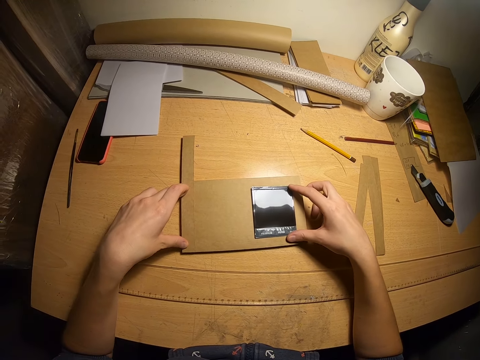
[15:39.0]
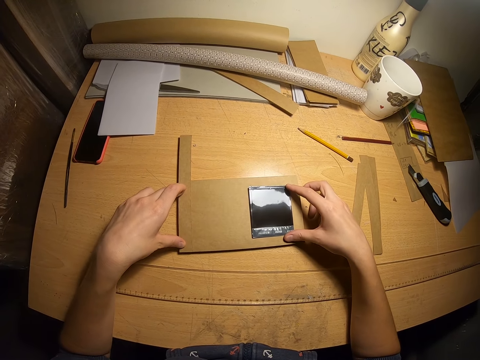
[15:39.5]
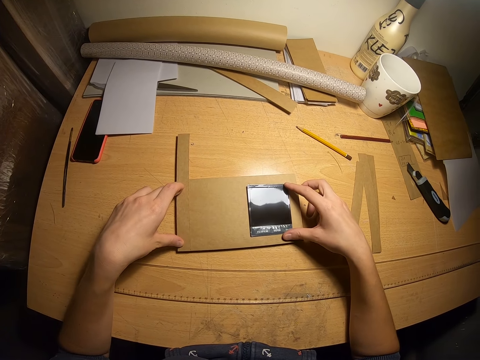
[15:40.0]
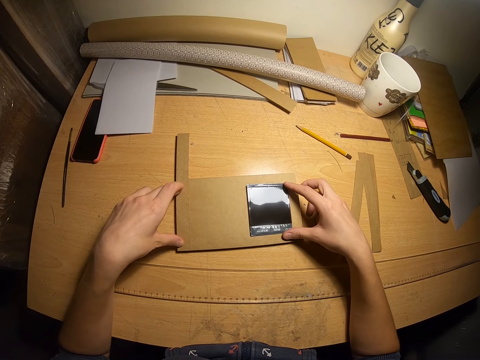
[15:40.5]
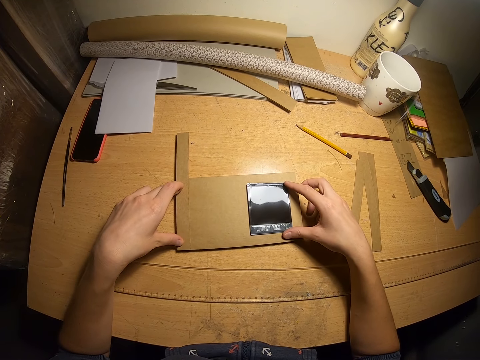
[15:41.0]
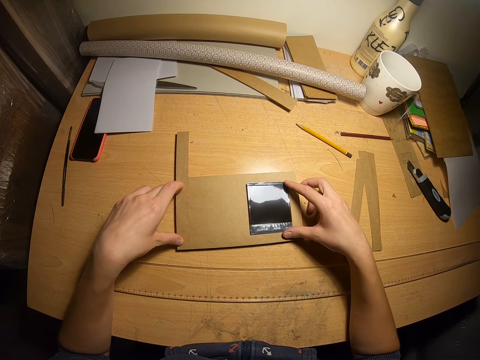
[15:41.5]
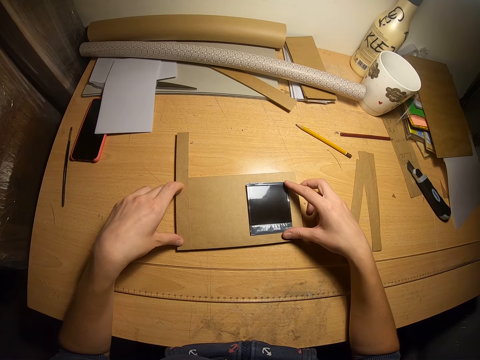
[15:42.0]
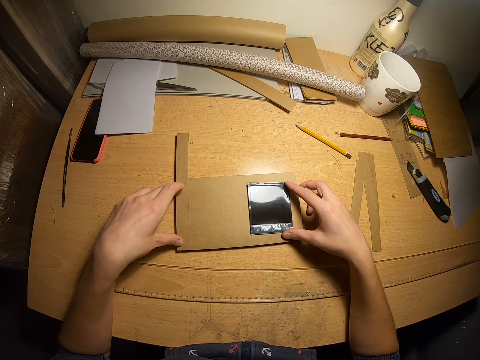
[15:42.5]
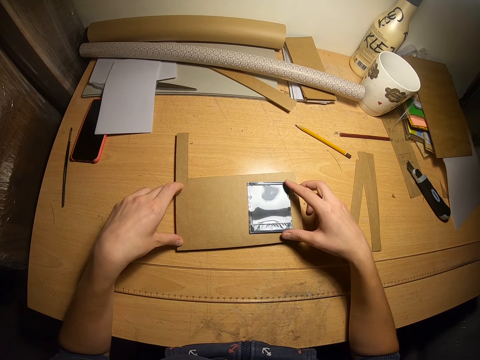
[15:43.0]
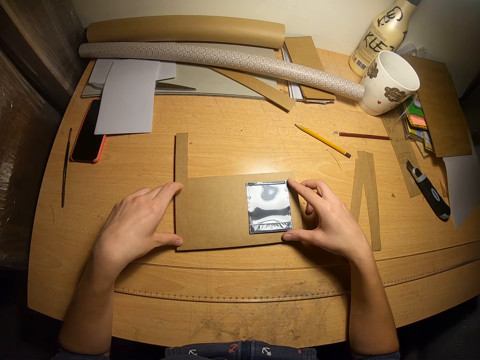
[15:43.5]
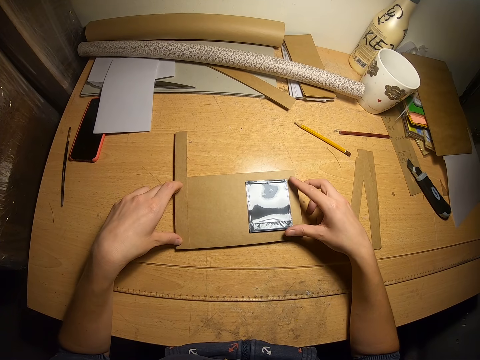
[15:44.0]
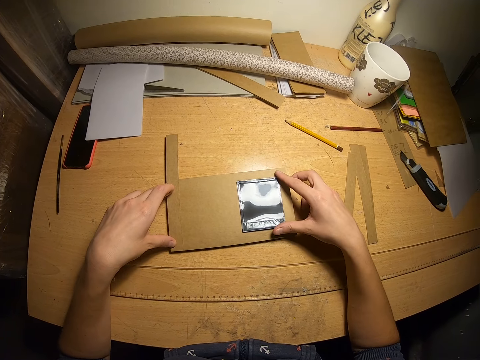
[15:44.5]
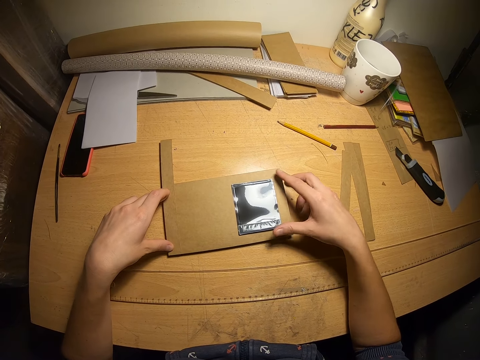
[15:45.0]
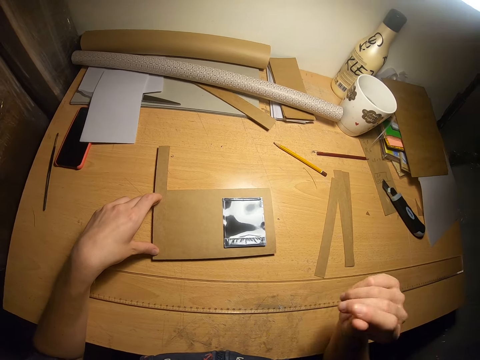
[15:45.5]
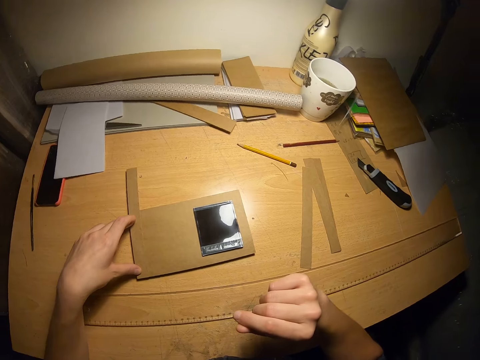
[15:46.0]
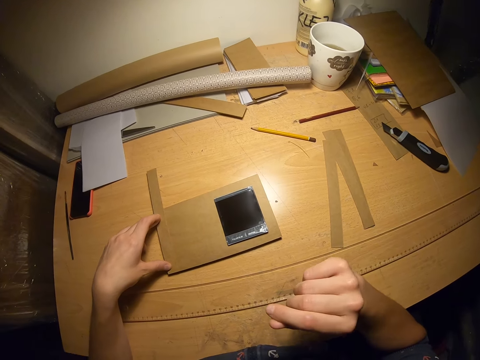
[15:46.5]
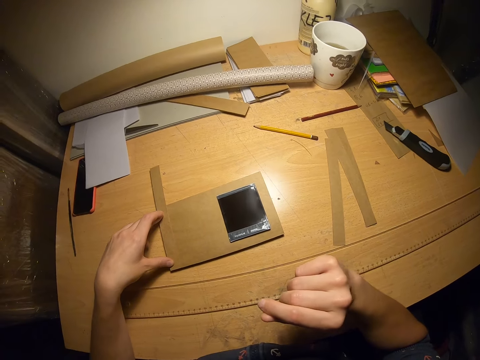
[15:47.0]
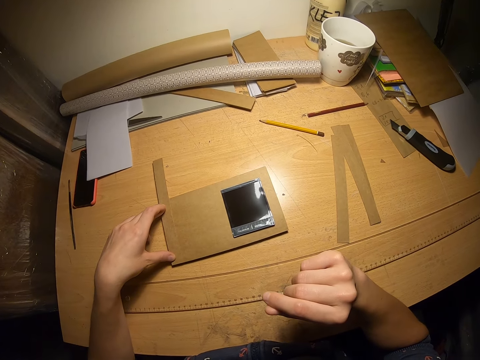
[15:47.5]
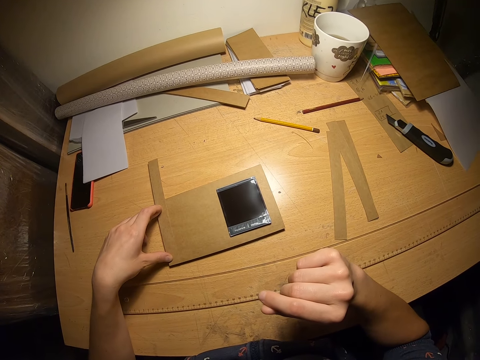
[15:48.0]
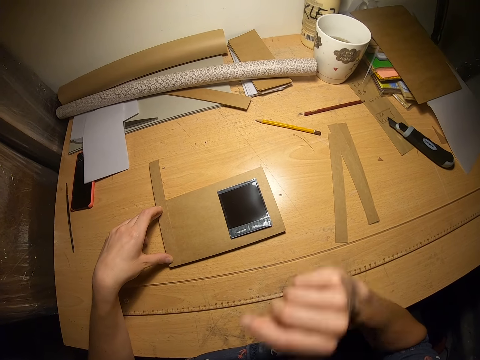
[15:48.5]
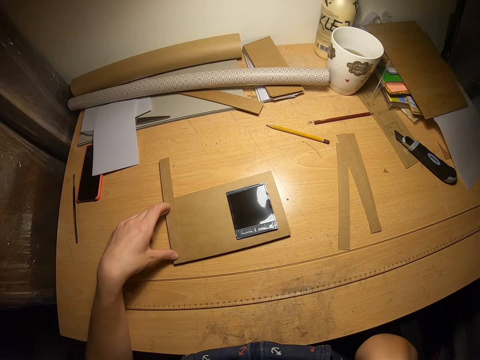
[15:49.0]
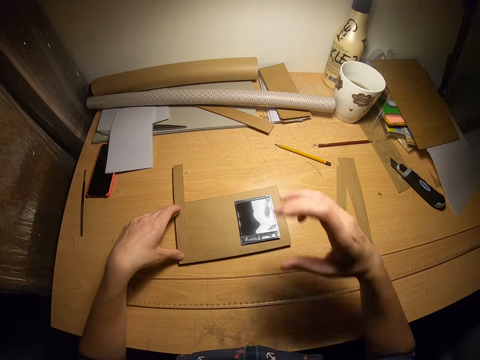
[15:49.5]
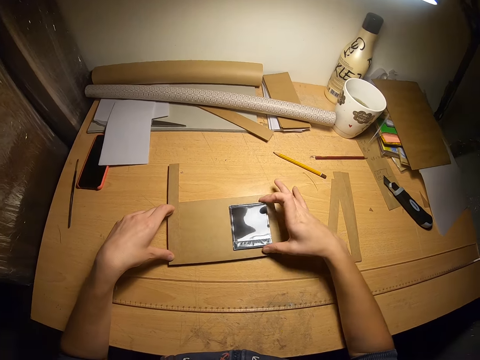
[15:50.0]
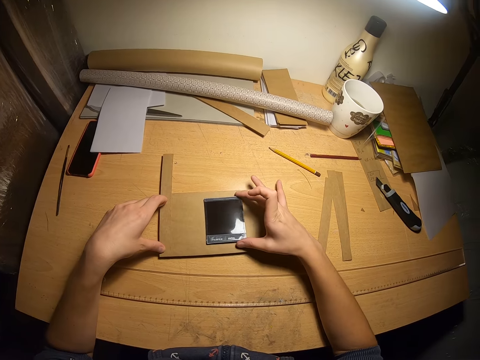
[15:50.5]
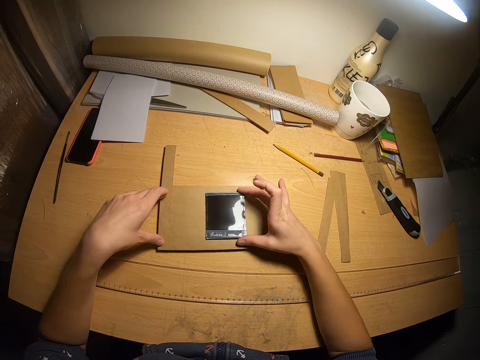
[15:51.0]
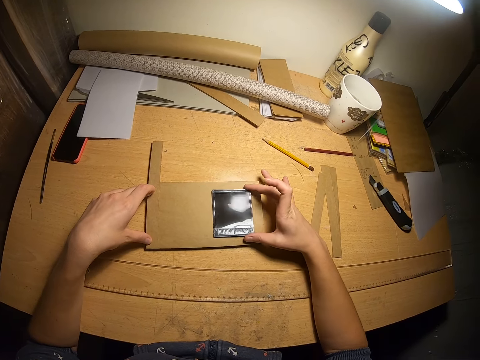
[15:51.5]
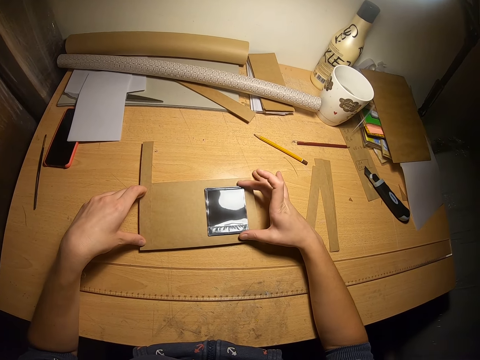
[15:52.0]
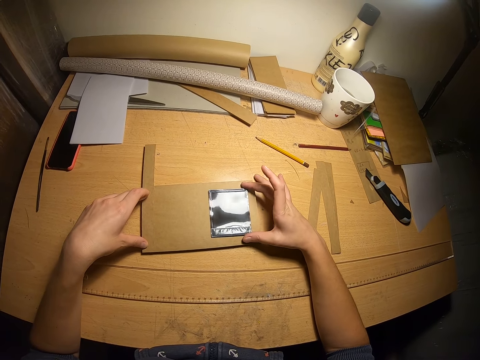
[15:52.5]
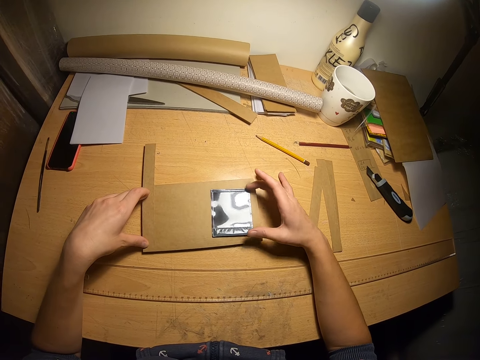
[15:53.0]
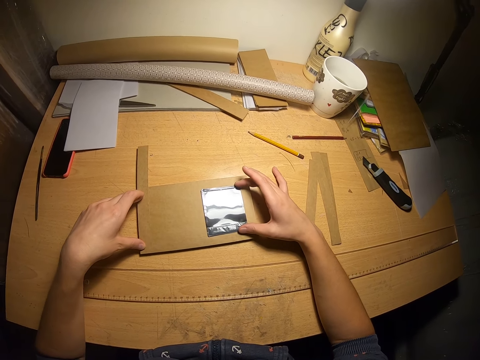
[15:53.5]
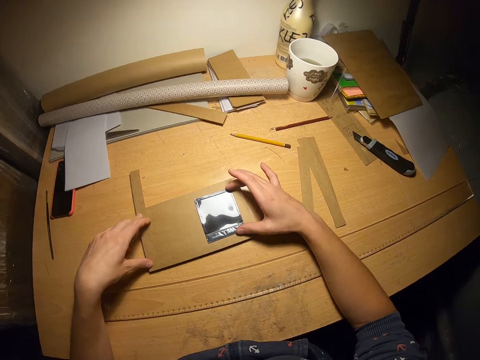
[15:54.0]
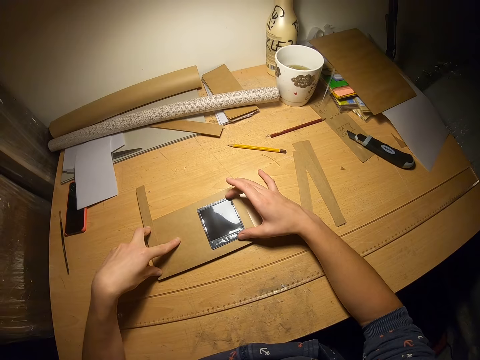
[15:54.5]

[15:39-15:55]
The camera wearer touches something. He raises his hand. He touches his face. He adjusts the ink pad on the stacks. He holds something. He examines the ink pad on the stacks.

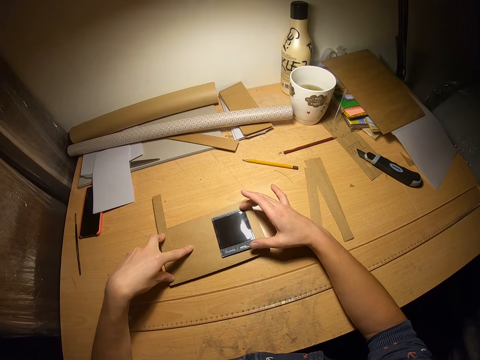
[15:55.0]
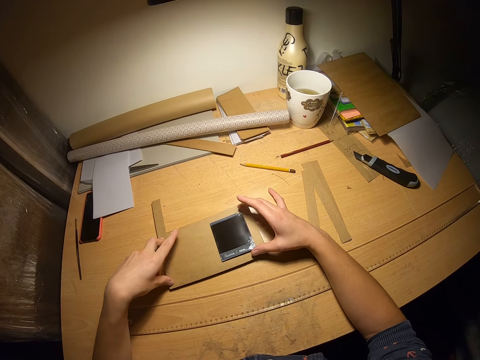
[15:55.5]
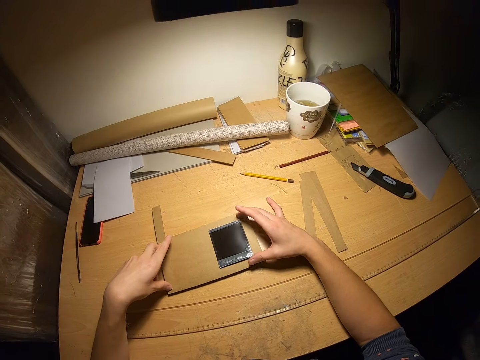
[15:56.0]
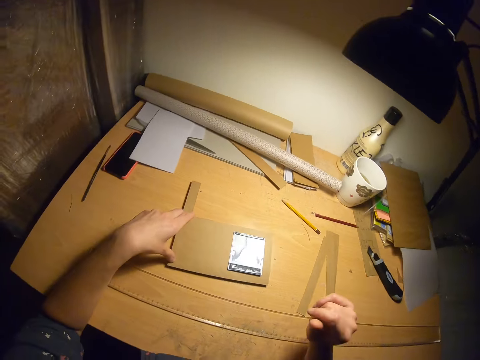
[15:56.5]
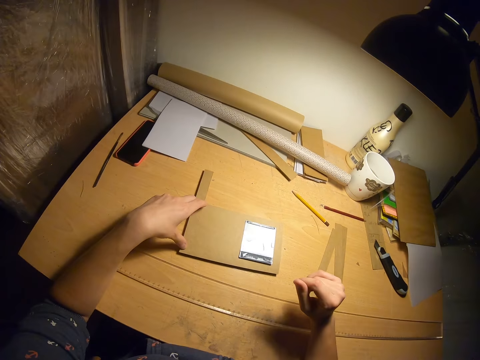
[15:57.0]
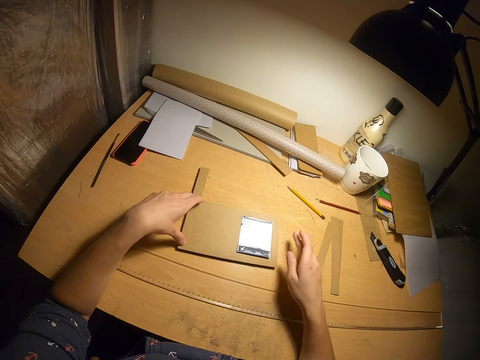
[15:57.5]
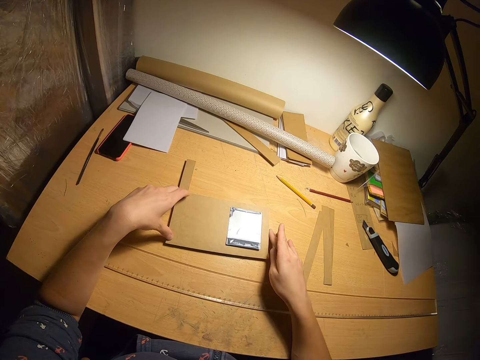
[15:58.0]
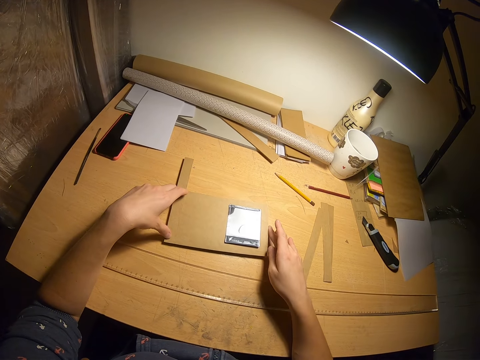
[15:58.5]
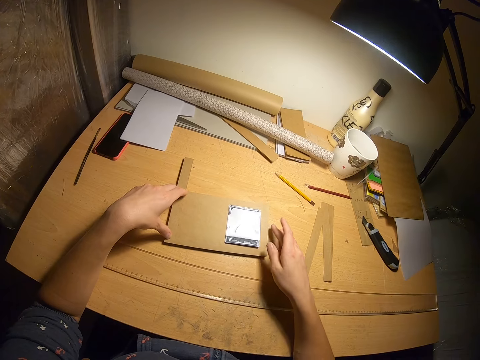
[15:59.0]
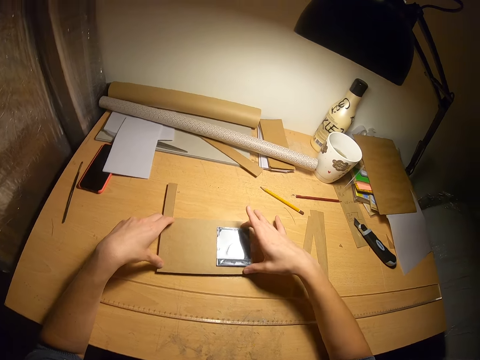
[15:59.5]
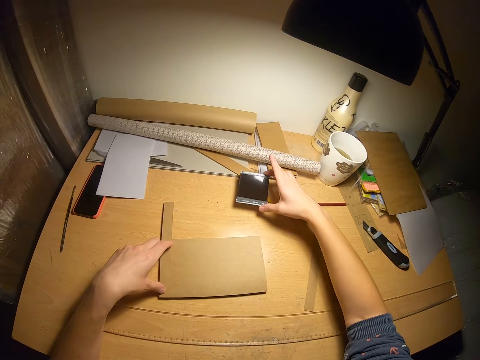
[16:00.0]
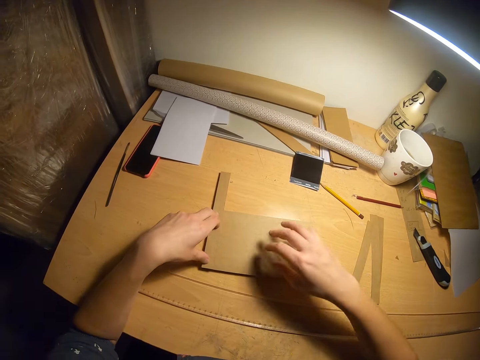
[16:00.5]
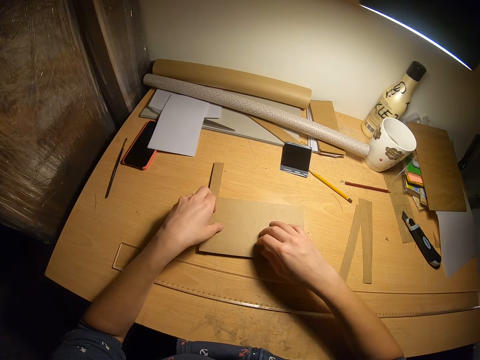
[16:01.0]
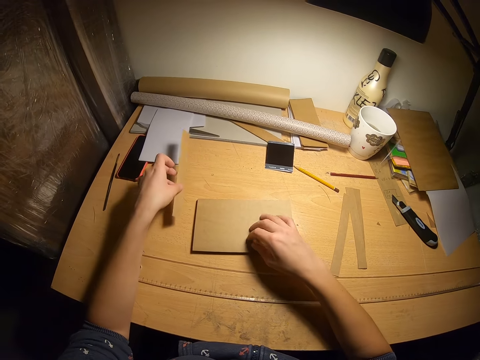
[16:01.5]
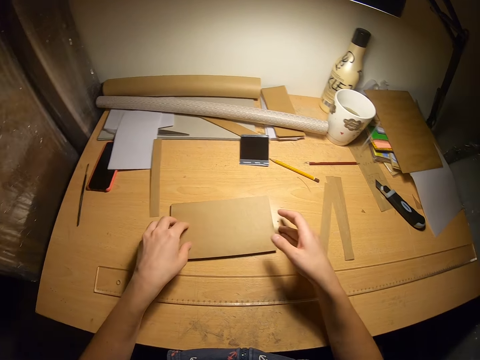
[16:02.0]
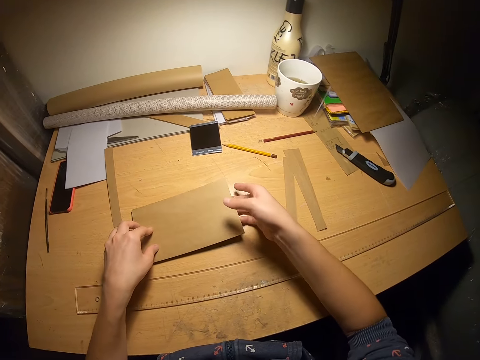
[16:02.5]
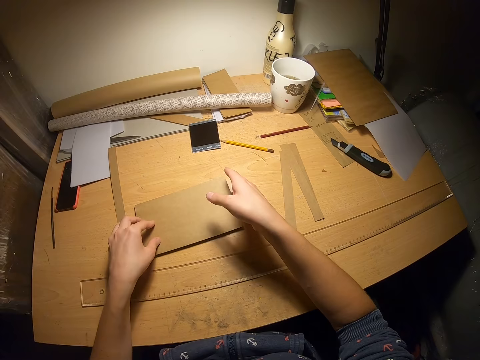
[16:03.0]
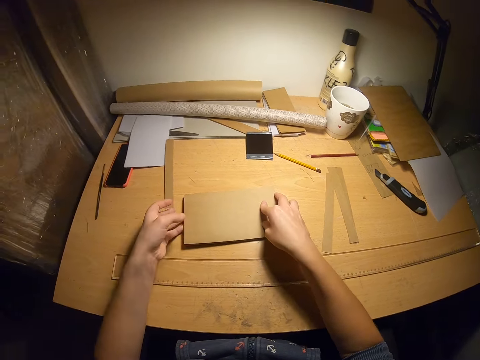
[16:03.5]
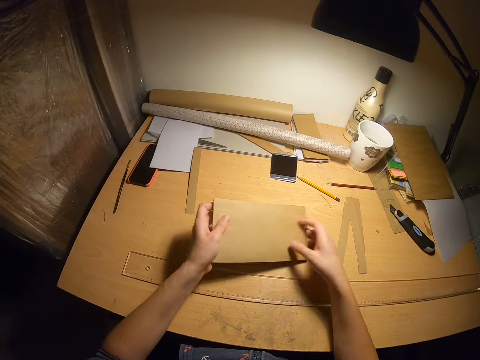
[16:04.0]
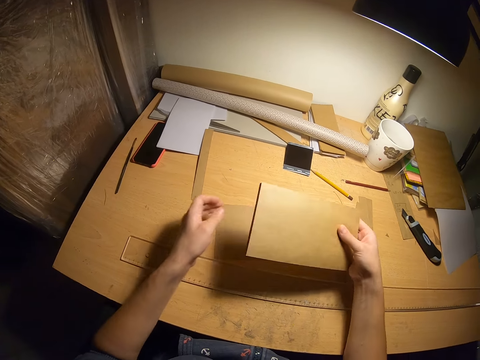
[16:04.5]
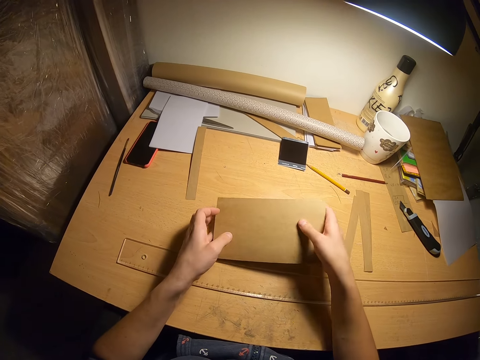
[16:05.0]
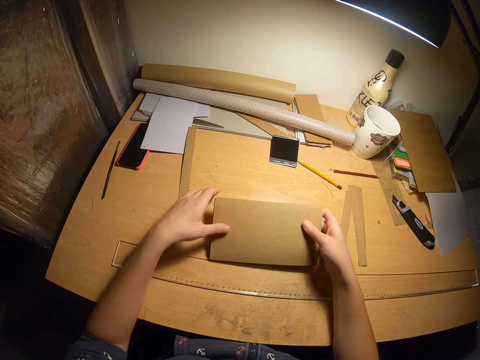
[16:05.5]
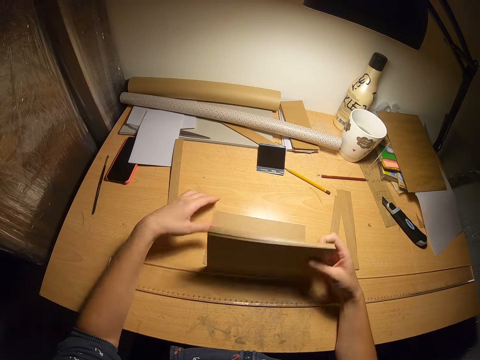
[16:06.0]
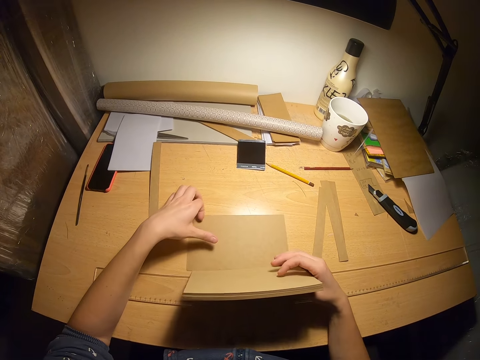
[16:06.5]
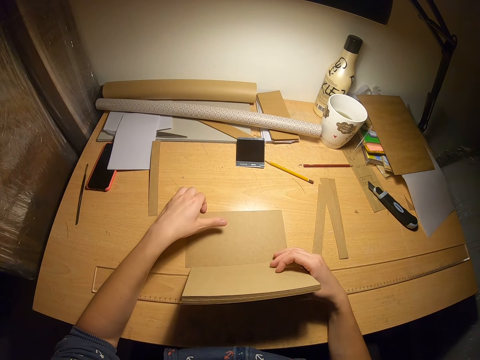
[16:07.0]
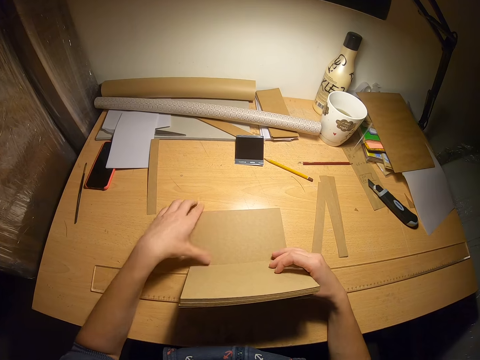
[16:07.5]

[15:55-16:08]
The camera wearer raises their hand. They touch the edge of the stacks slightly. They put down the hand. They move the ink pad from the stacks to the front of the paper roll. They pick up something and put down something. They place their right hand on the stacks. They move the cut pieces on the stacks to the left side of the table. They pick up a piece of manila paper and put down the piece of manila paper. They raise some of the stack of brown papers from the table. They pick up pieces of manila paper. They take the rest of the stack from the table.
